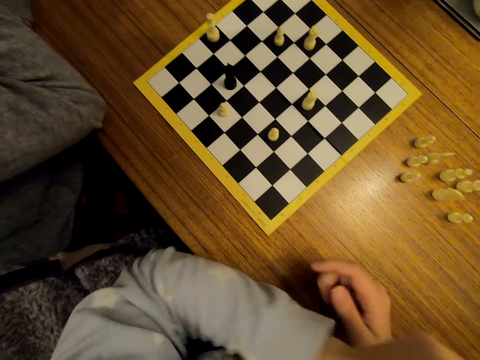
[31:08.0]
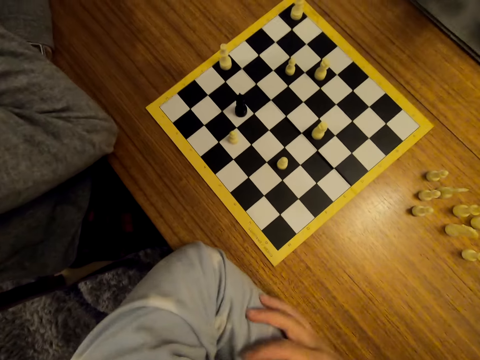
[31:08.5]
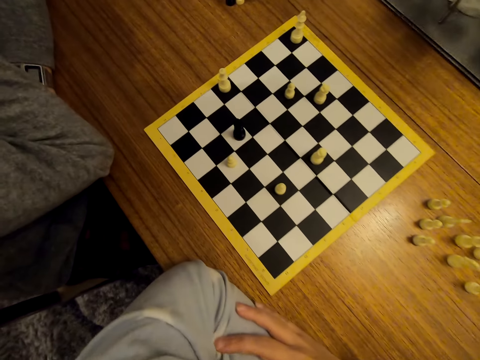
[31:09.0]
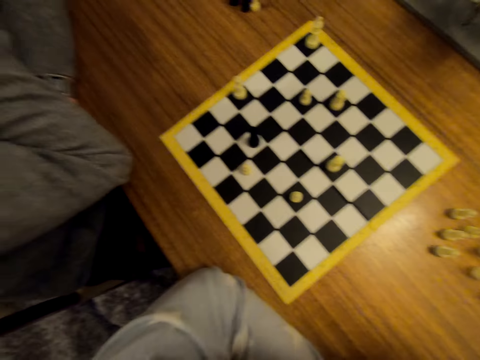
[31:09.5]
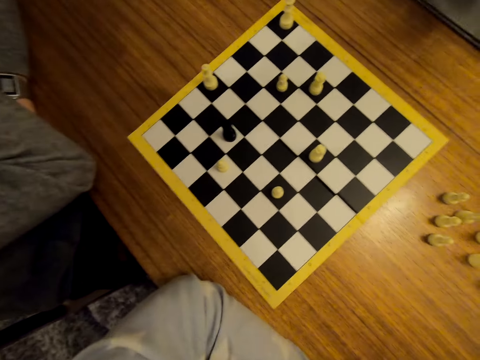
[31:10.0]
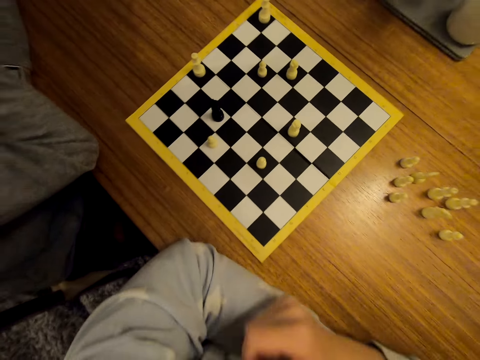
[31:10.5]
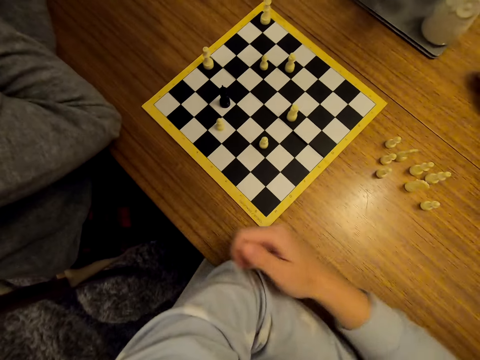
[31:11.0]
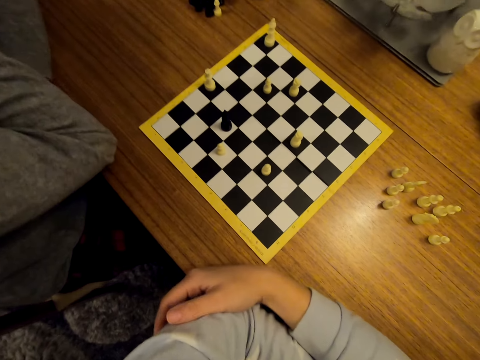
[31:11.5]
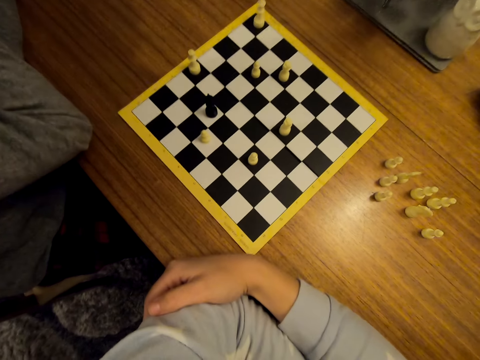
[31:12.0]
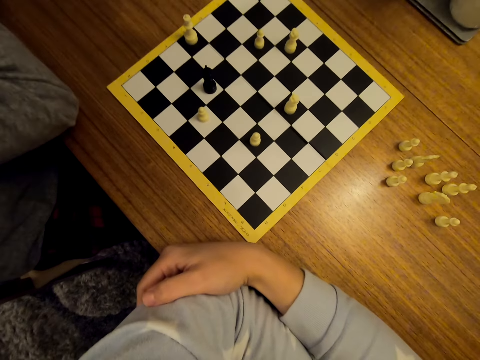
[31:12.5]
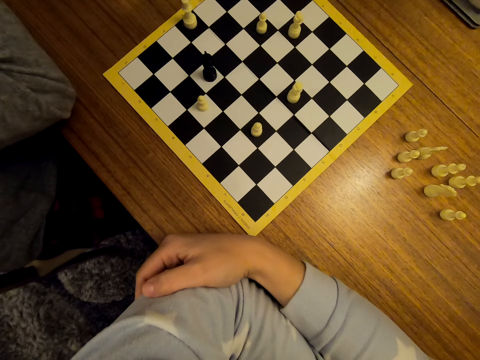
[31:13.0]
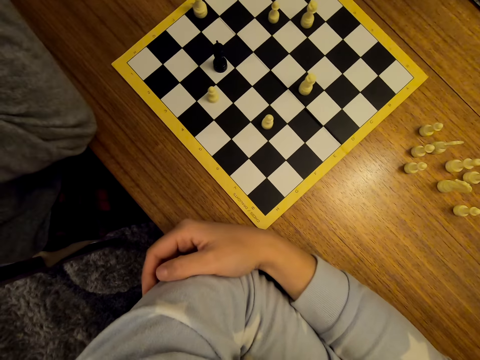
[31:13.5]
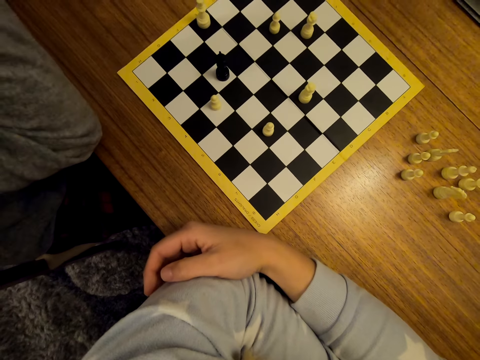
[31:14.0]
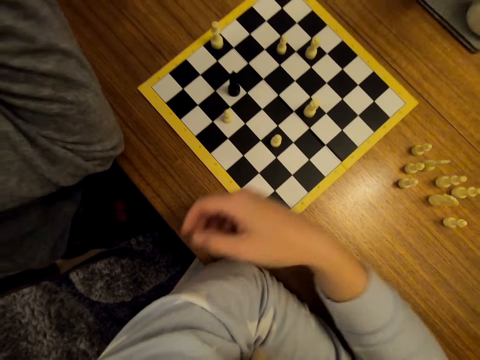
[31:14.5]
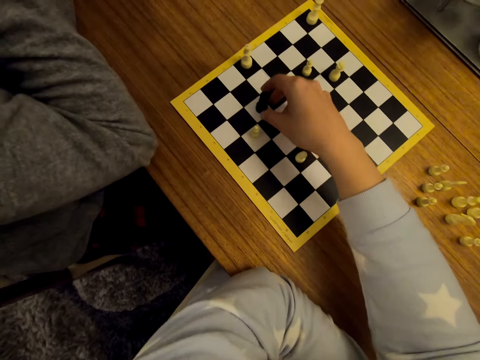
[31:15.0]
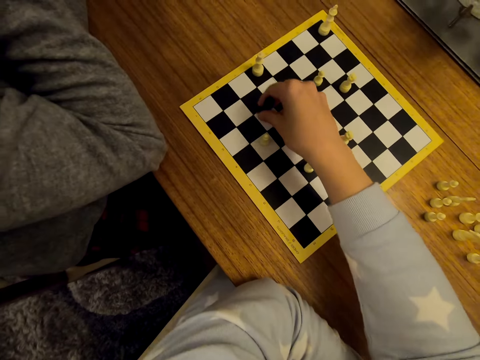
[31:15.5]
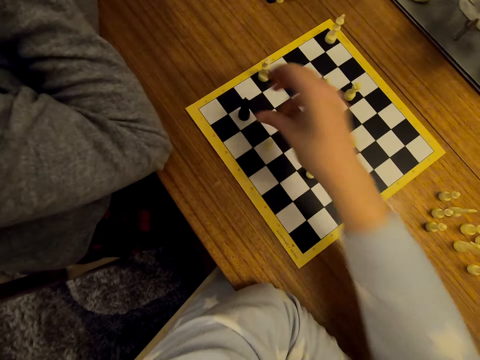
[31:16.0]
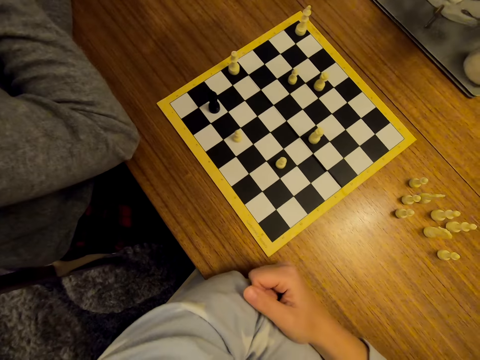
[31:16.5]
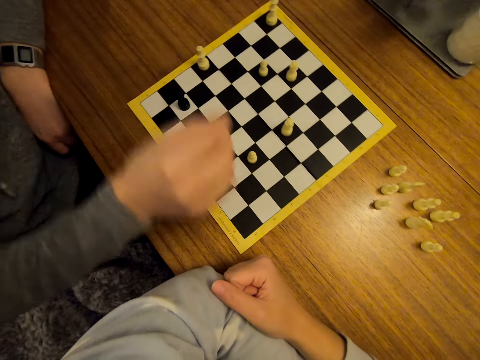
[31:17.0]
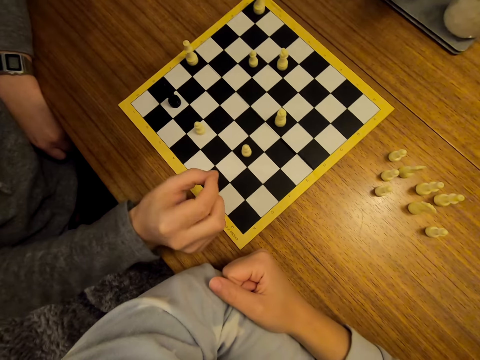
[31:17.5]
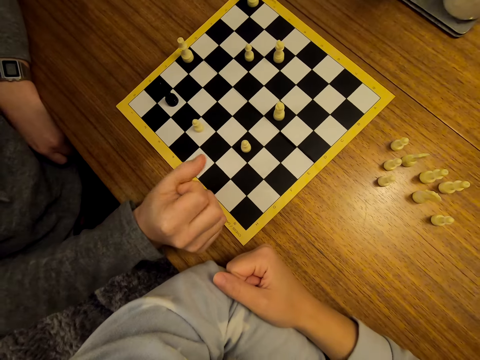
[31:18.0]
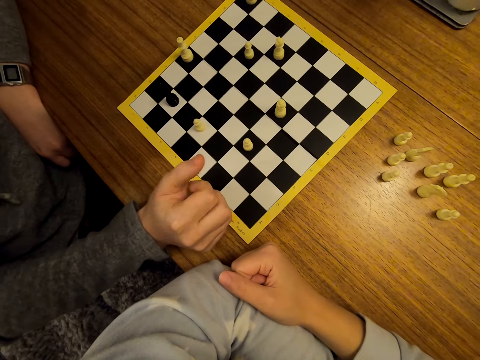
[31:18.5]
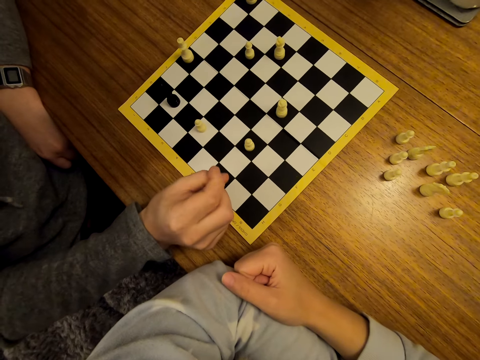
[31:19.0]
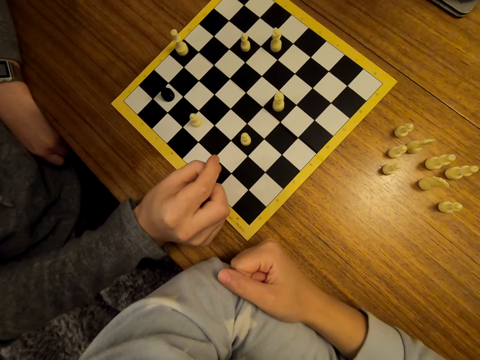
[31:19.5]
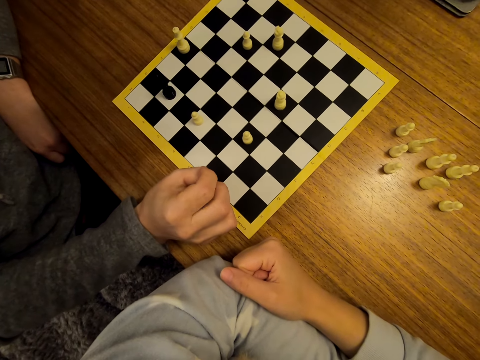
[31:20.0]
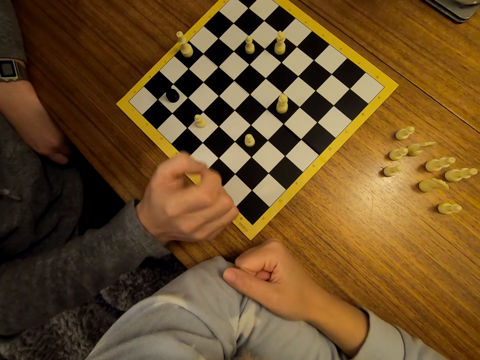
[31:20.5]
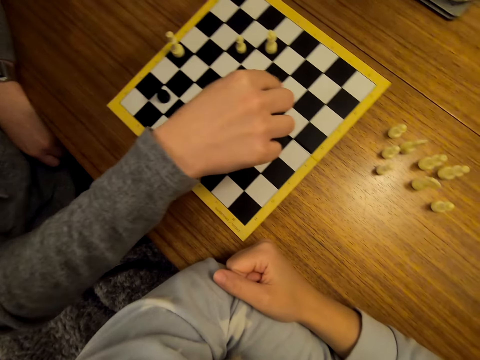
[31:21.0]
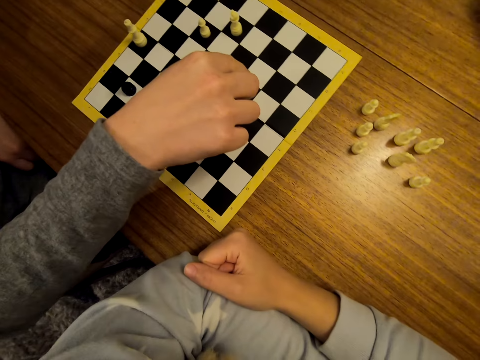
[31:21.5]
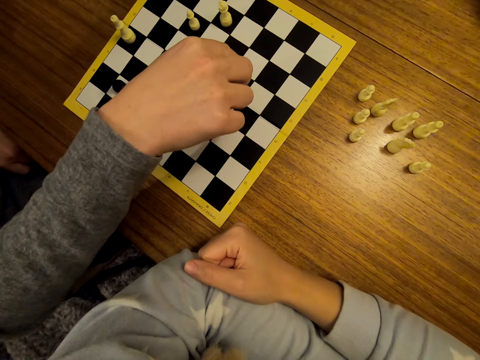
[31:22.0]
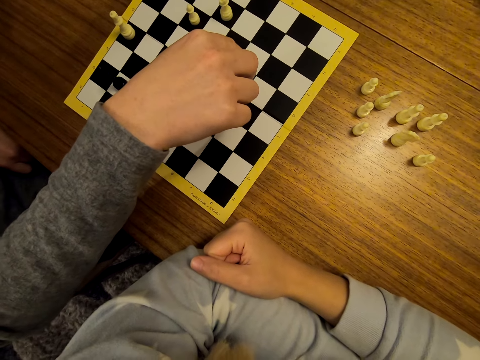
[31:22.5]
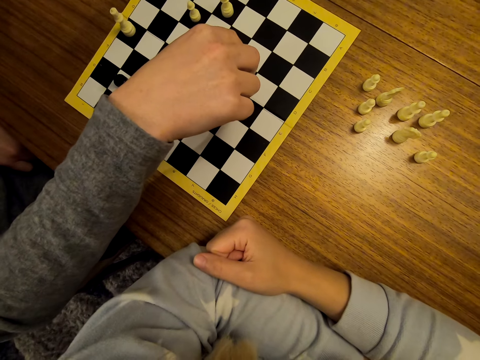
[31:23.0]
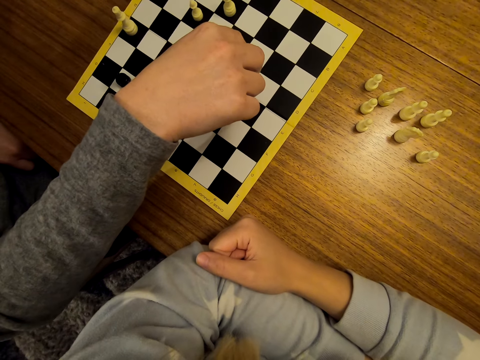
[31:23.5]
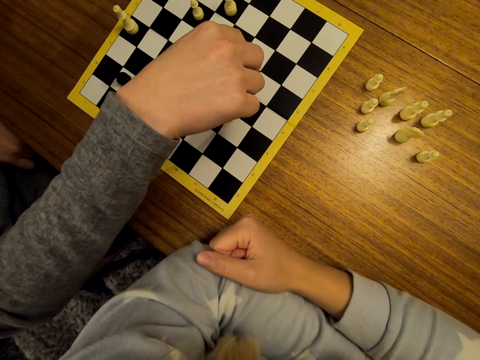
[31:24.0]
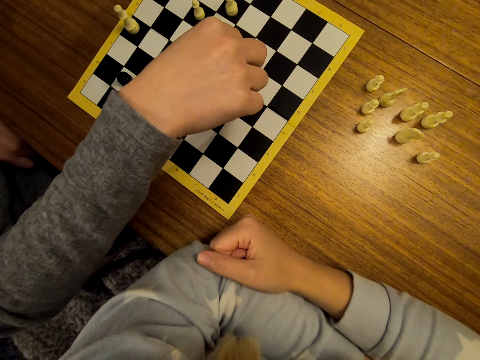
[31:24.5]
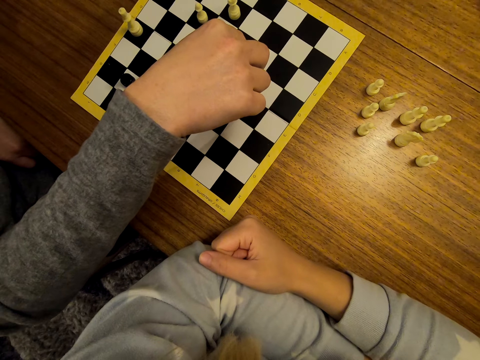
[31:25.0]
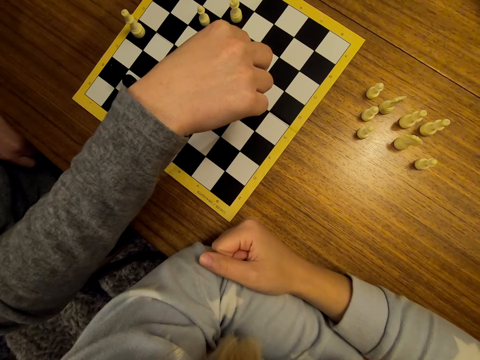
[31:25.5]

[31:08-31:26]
The camera wearer shifts a chess piece on the board. They stare at the chess. A man stares at the chess. The man shifts chess pieces on the chessboard.

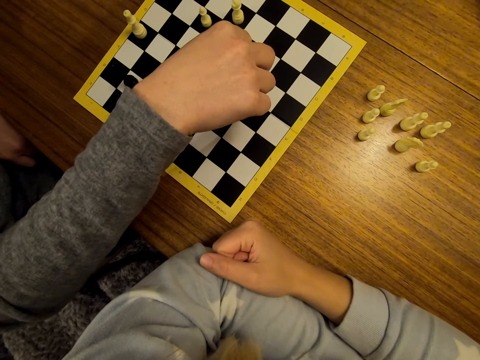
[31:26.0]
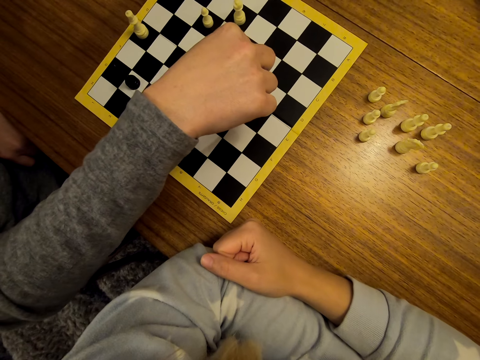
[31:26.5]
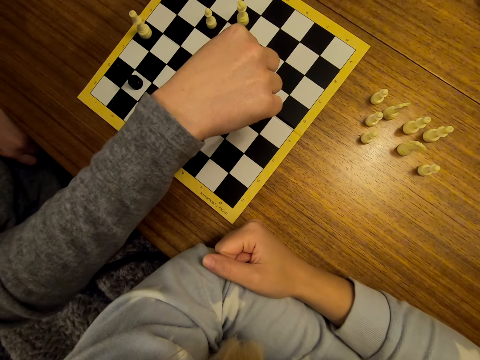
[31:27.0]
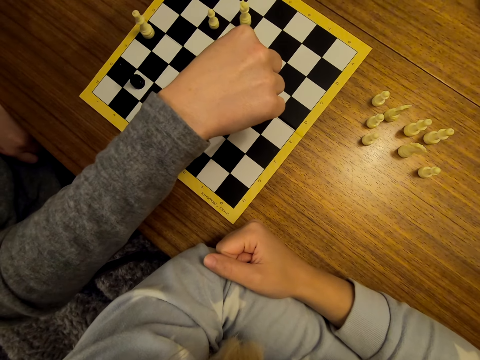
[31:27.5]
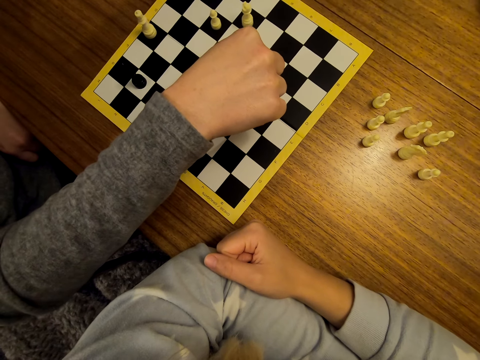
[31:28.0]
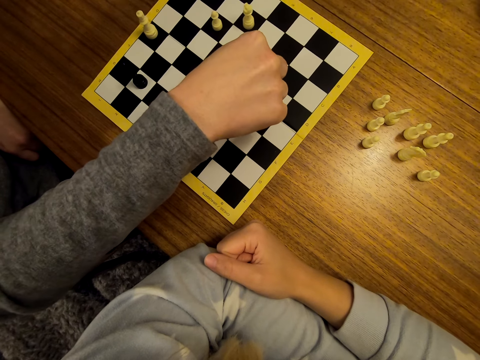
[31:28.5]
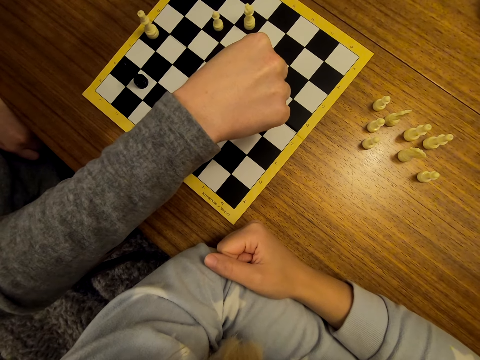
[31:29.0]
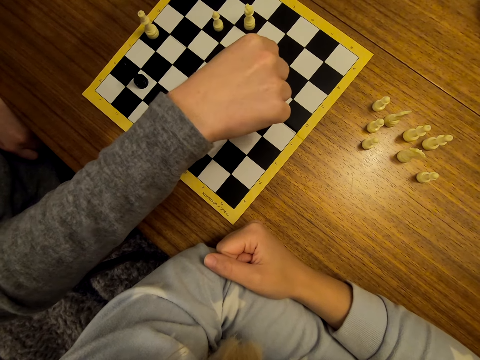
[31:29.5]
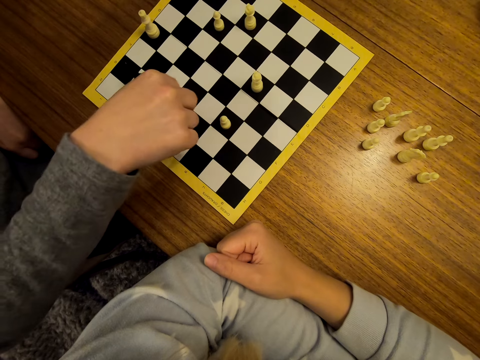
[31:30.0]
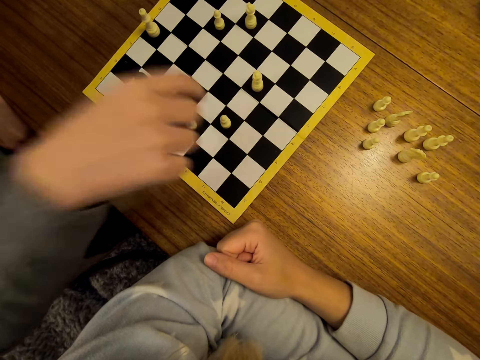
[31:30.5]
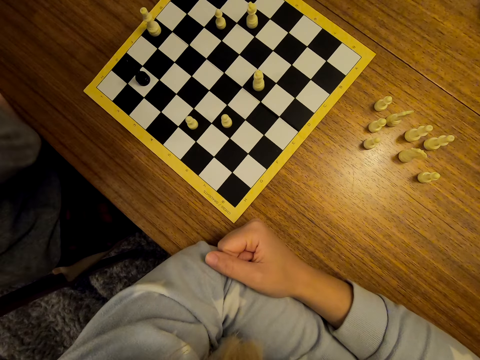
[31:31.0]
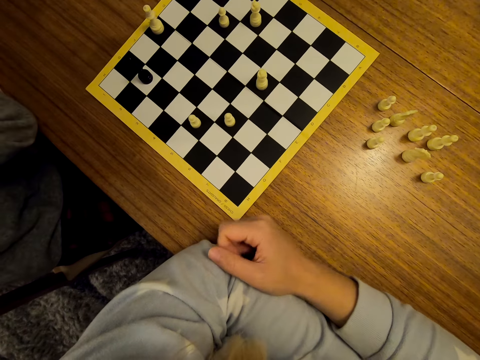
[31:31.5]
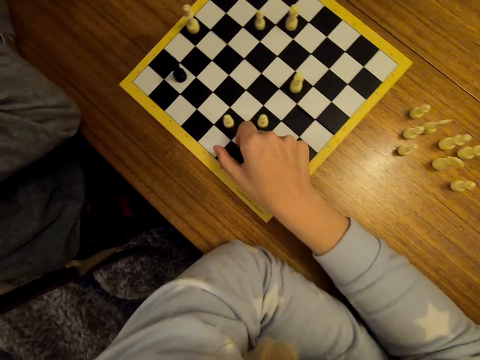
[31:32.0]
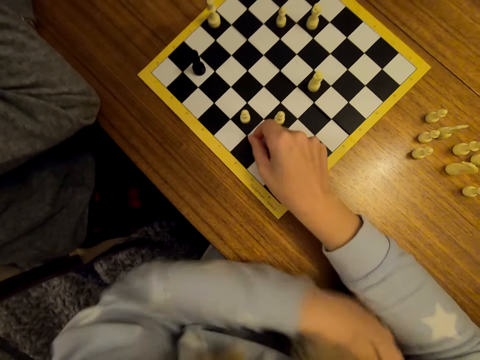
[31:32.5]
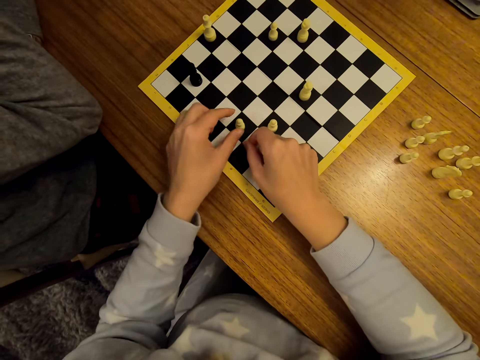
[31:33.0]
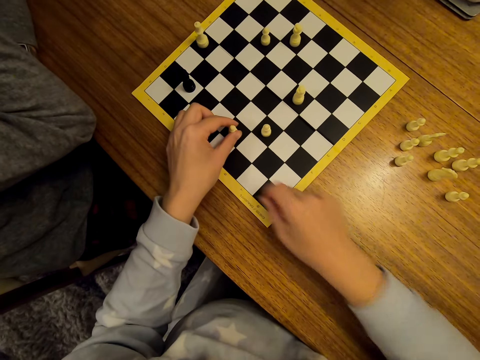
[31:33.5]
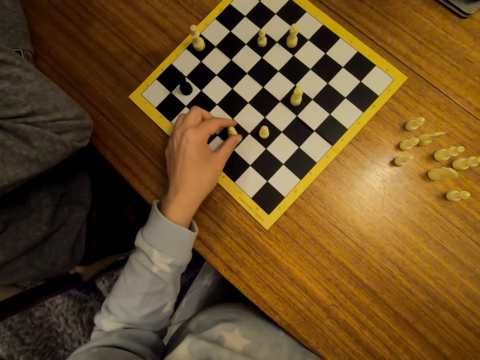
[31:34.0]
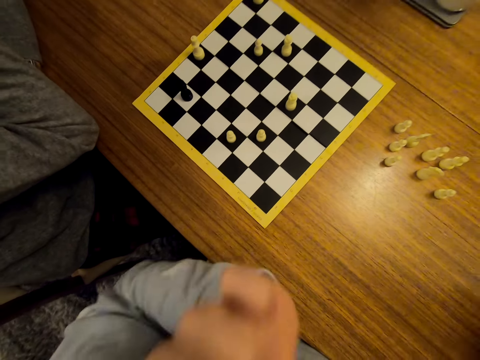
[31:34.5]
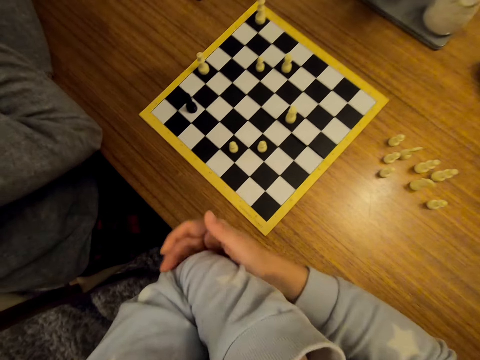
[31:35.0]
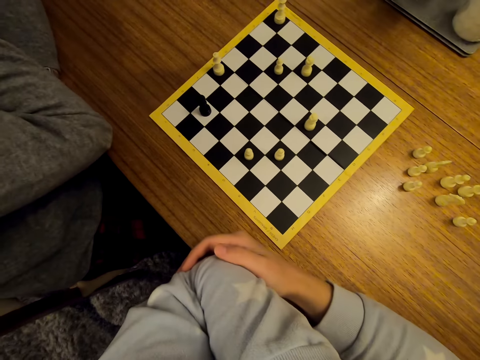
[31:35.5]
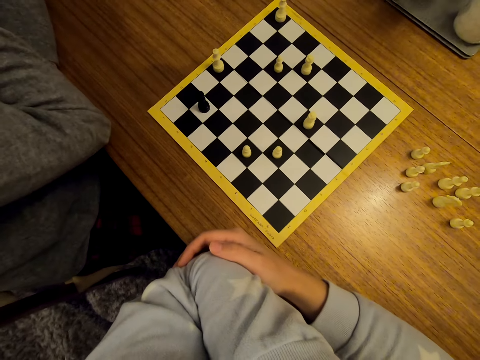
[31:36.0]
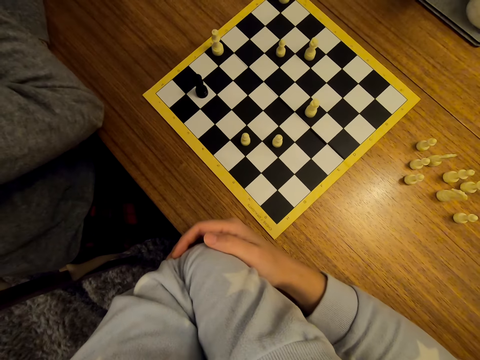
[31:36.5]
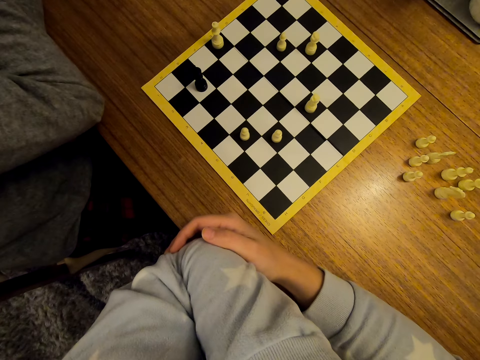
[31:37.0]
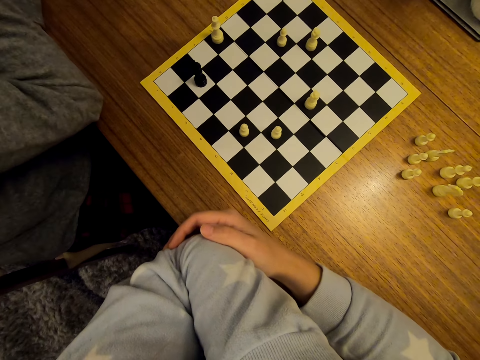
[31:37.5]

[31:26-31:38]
A man stares at the chess. The camera wearer shifts a chess piece from the board to the table. They stare at the chess. The man stares at the chess.
